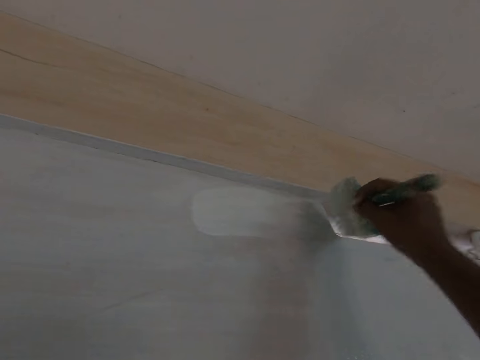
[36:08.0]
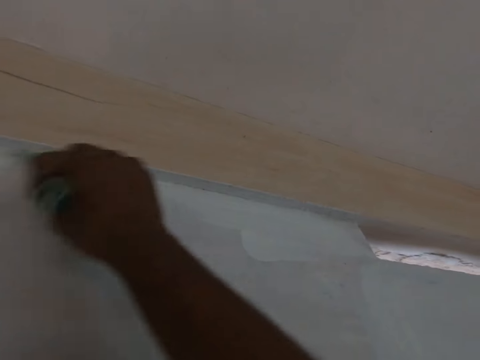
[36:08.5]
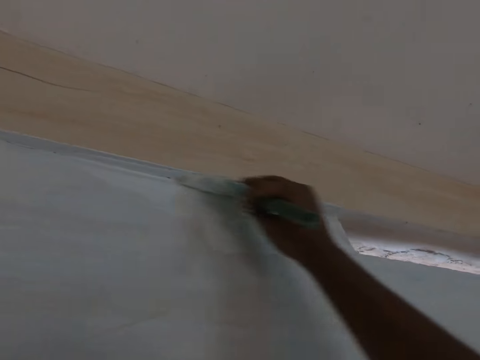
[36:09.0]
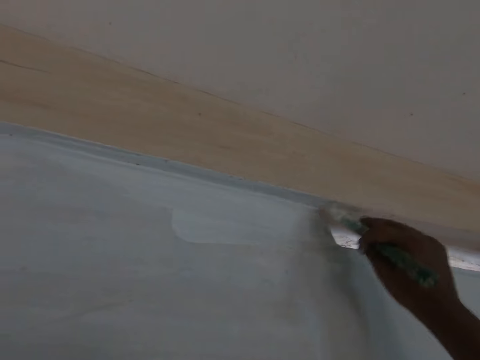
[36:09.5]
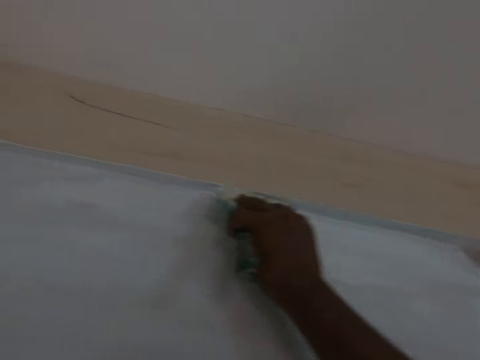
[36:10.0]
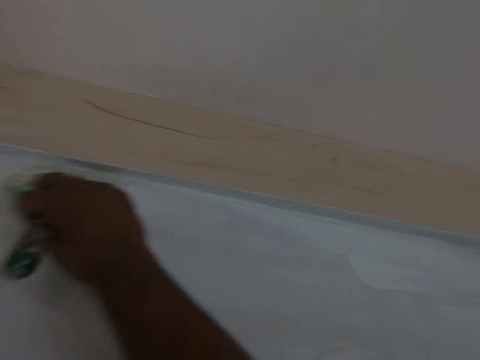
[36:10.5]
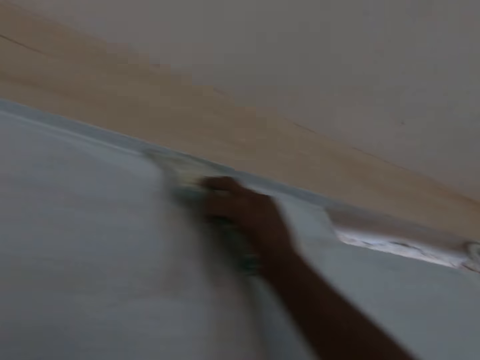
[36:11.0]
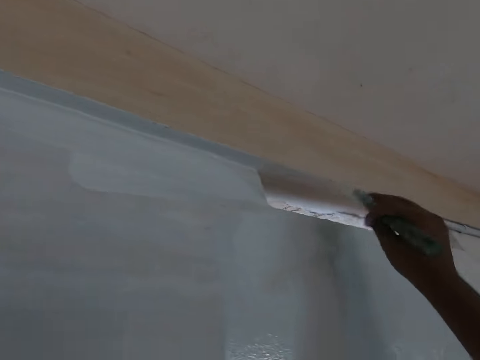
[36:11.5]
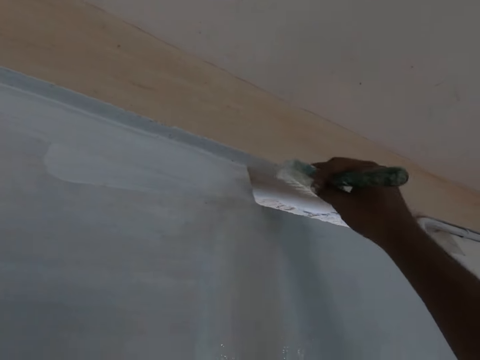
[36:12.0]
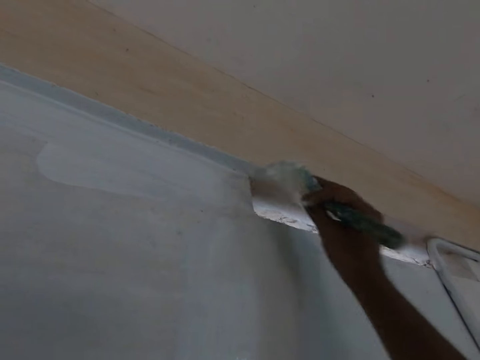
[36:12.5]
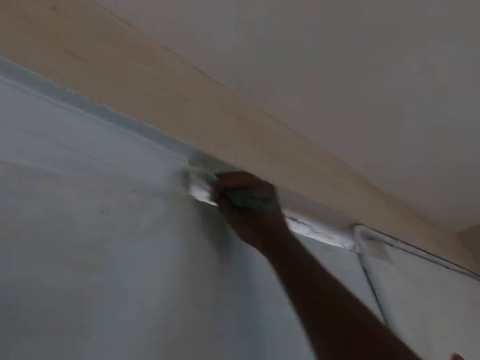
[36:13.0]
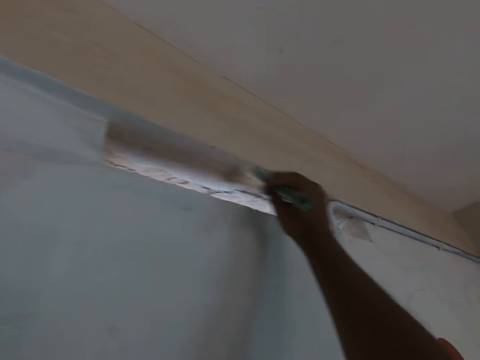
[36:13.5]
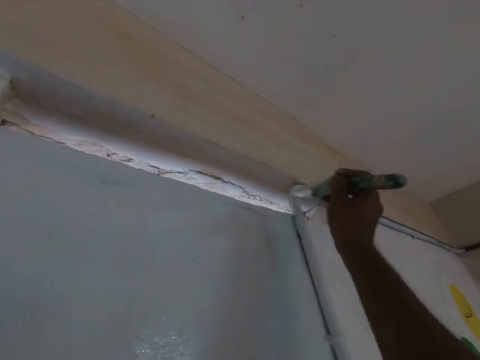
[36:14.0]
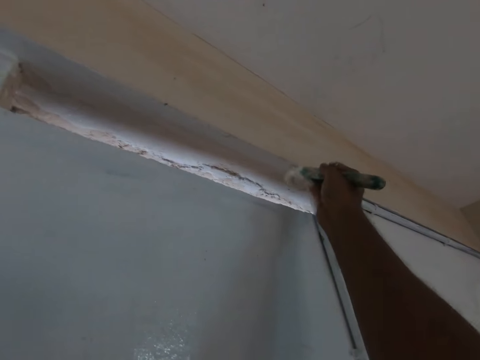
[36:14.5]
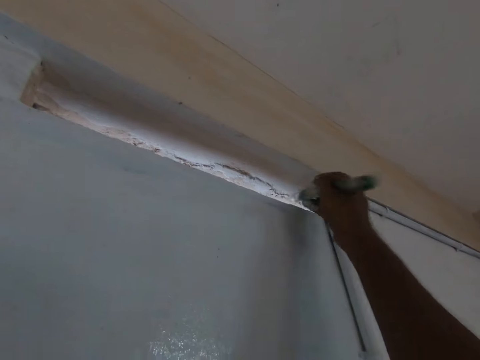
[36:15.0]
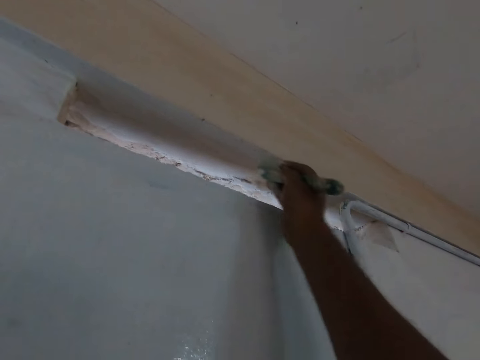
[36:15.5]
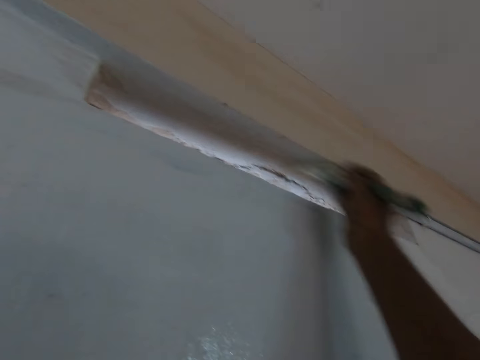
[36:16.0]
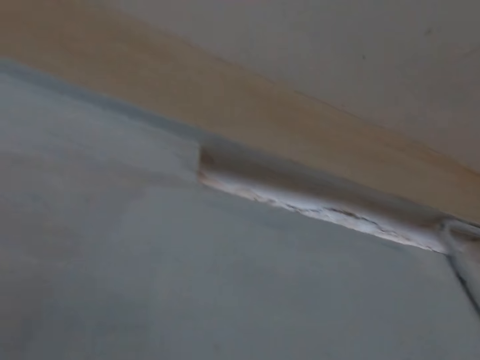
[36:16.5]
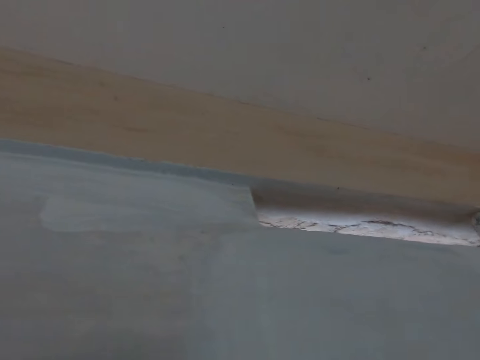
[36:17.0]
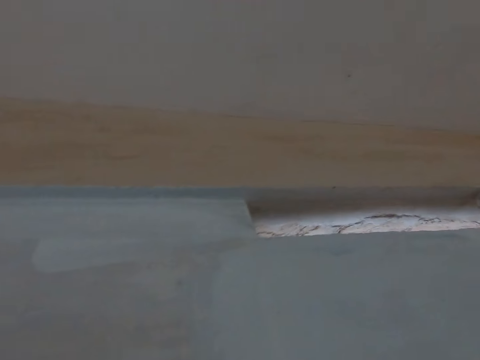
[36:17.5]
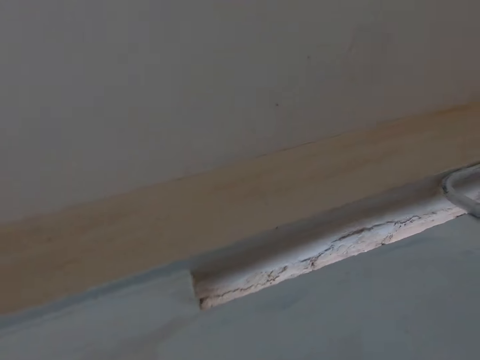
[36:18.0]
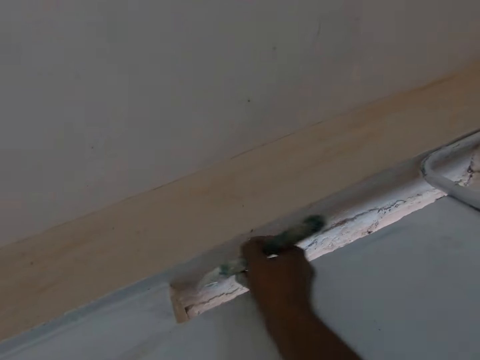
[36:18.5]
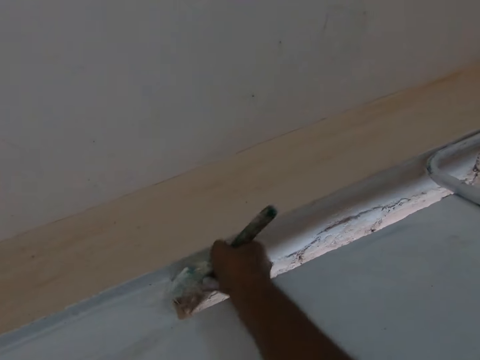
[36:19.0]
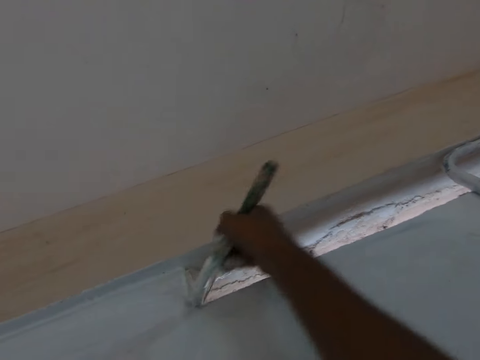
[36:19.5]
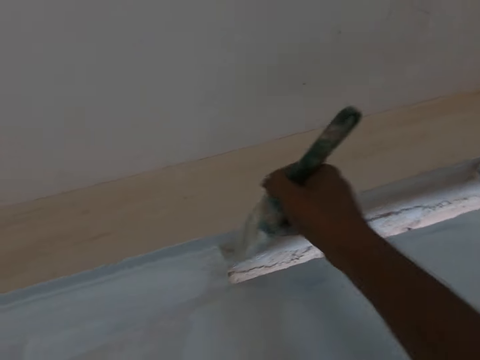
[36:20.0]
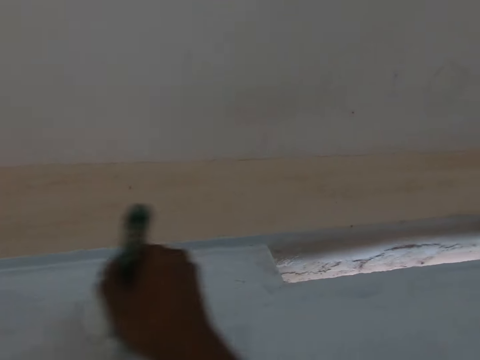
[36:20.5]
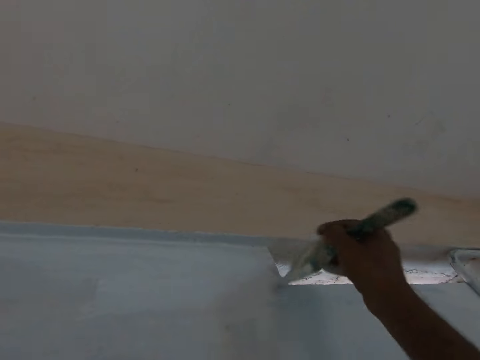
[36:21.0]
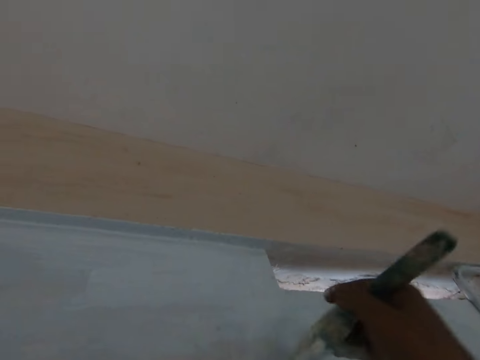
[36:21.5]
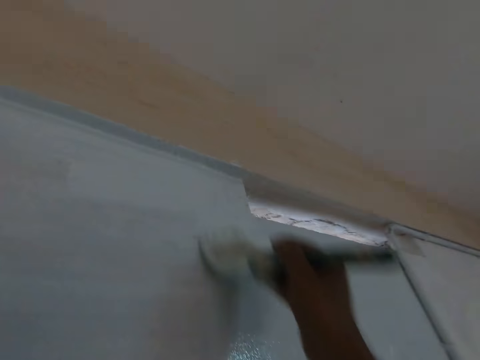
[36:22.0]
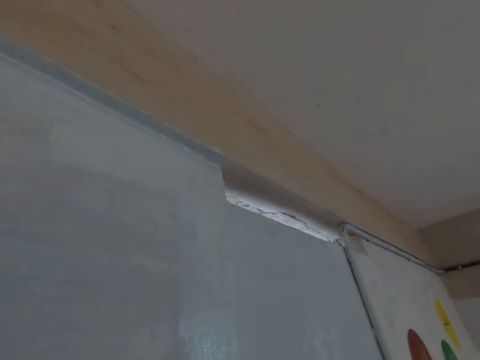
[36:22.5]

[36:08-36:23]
The camera wearer talks to the person and paints the wall. They talk to the person and look around. They talk to the person and paint the wall.

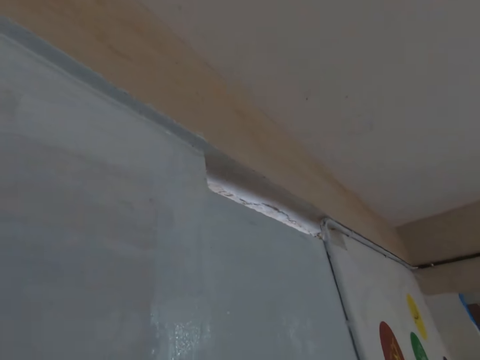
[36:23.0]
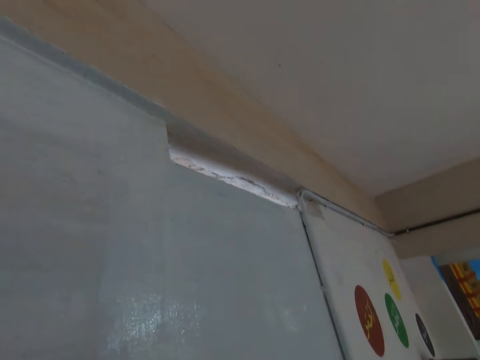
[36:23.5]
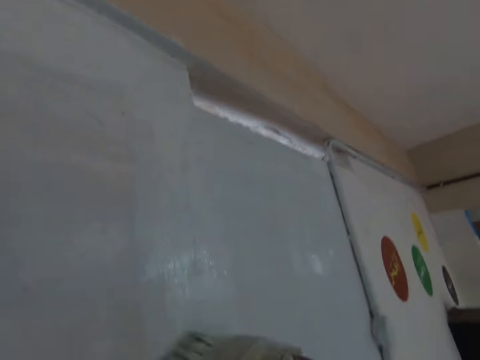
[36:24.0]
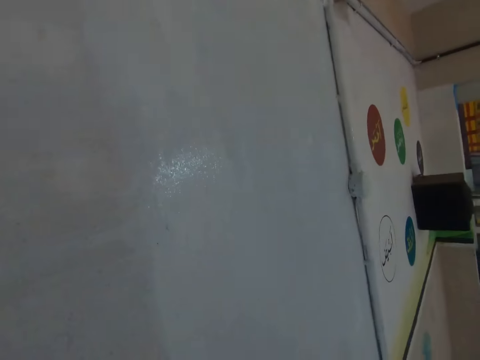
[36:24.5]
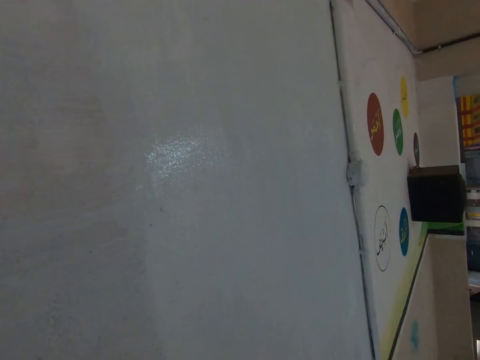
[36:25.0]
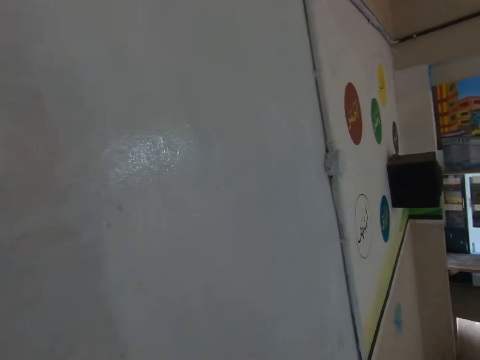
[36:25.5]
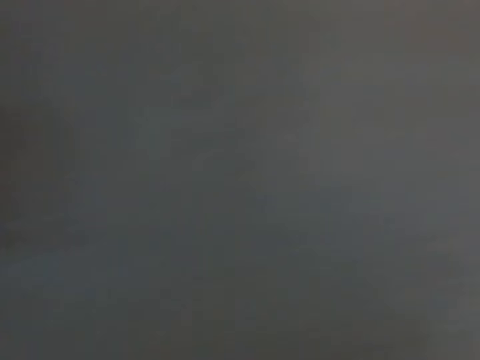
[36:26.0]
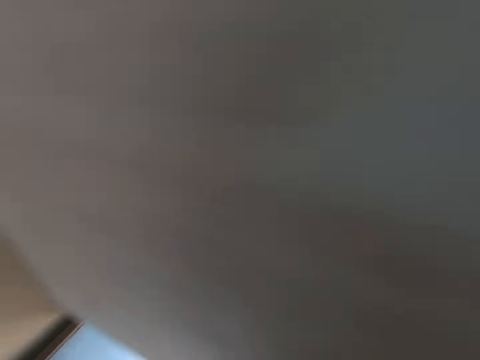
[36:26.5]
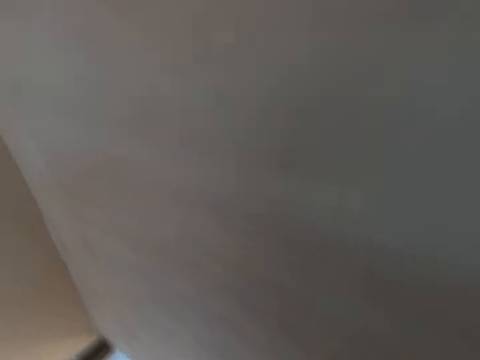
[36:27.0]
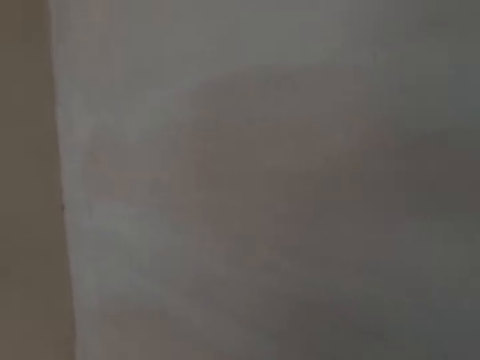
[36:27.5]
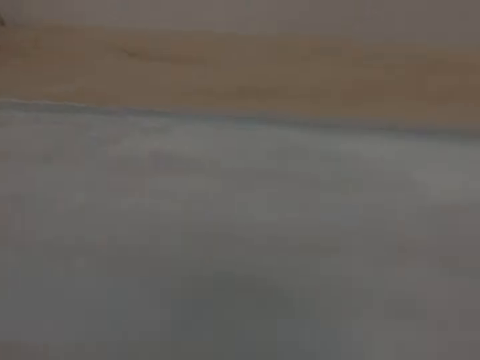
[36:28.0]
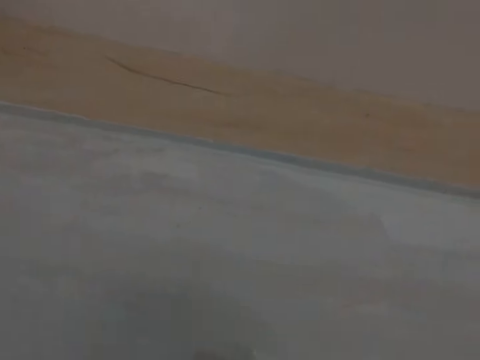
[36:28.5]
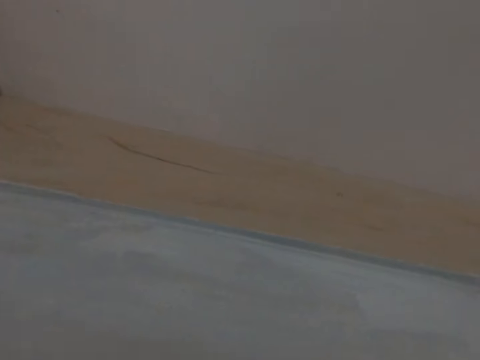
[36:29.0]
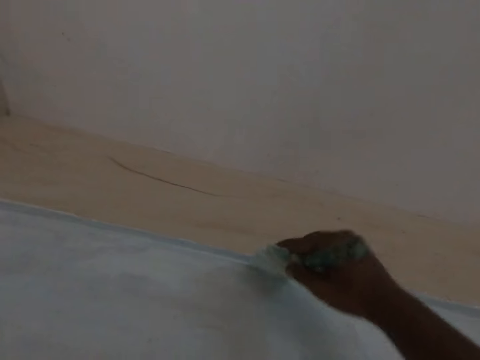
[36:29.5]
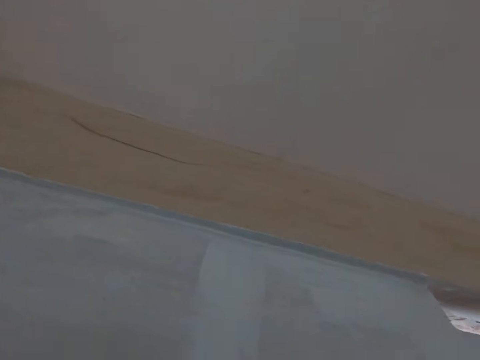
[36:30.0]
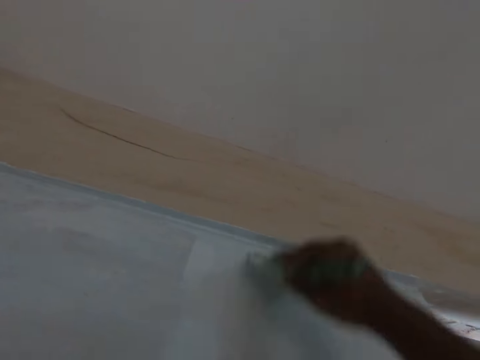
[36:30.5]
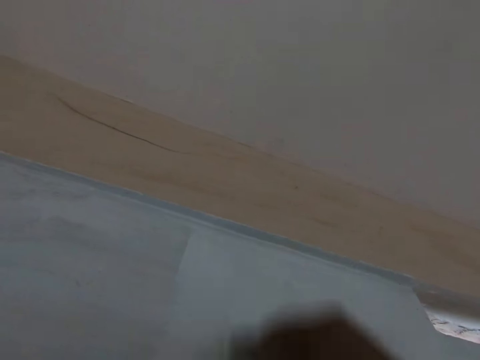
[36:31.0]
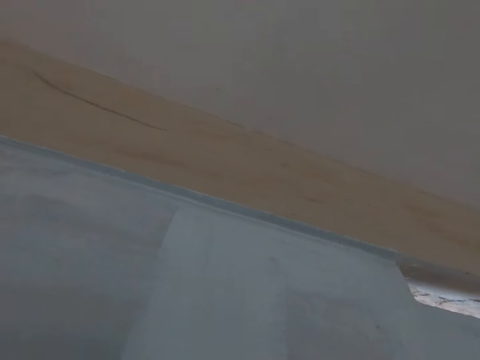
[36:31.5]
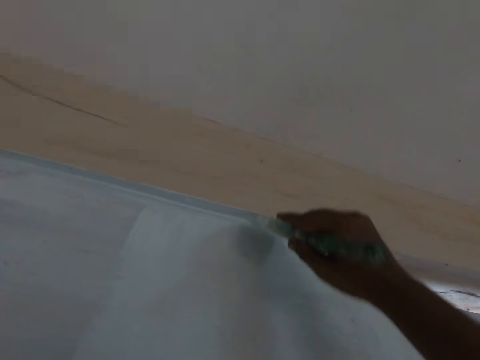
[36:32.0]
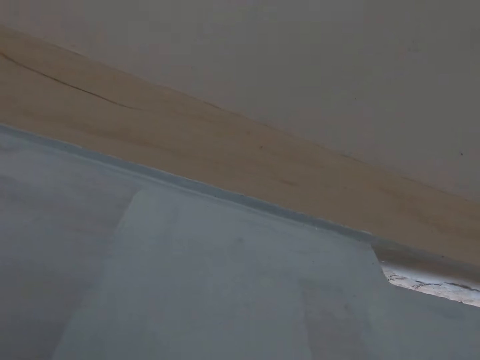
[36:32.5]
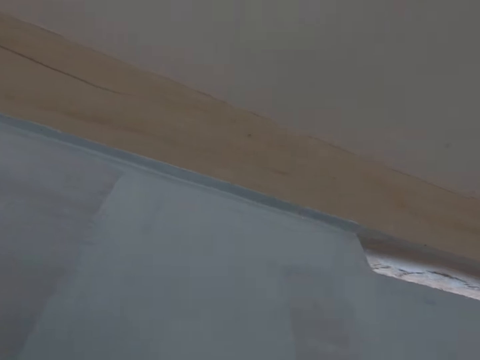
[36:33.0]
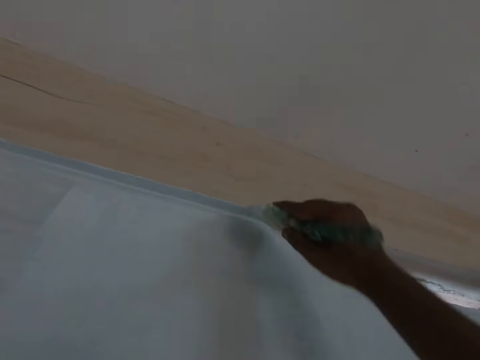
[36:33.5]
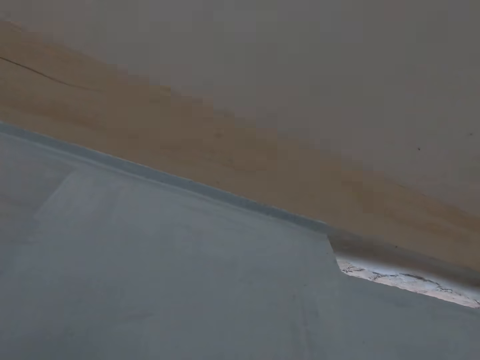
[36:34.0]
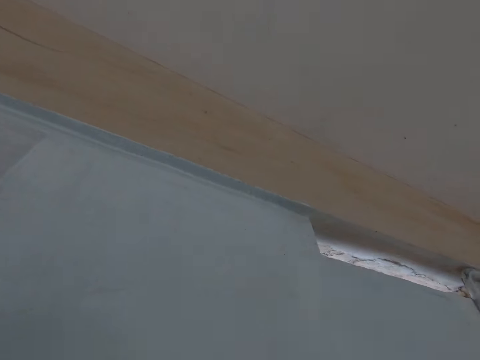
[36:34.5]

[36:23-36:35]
The camera wearer talks to the person and looks around. They talk to the person and paint the wall.
